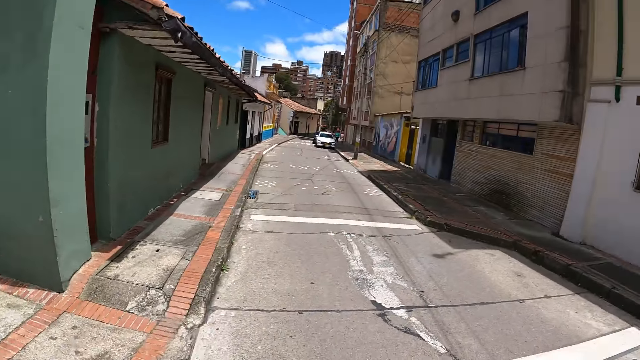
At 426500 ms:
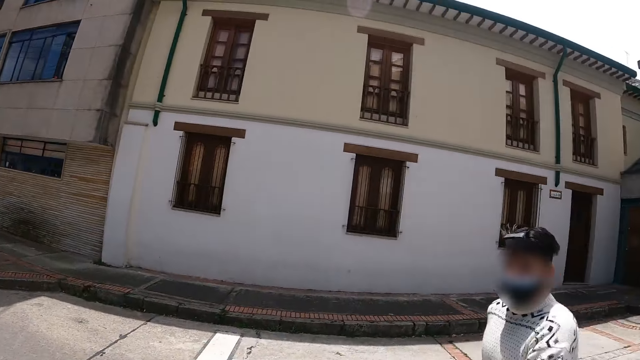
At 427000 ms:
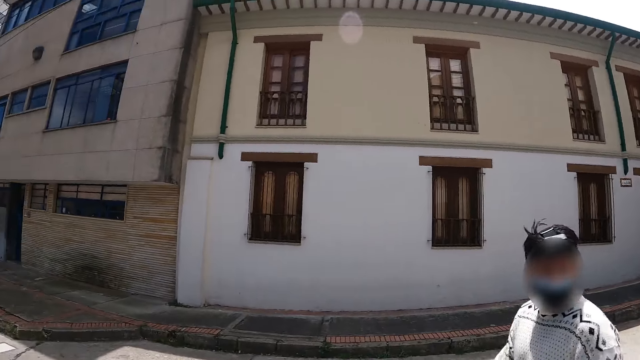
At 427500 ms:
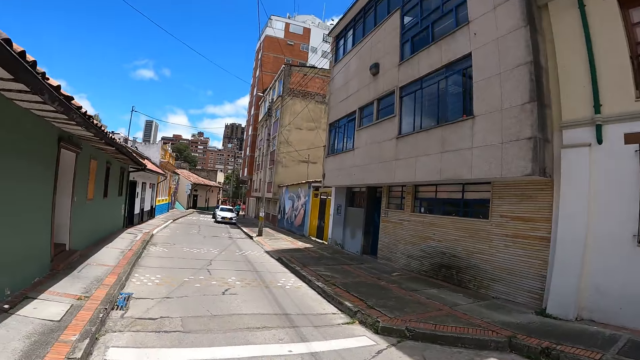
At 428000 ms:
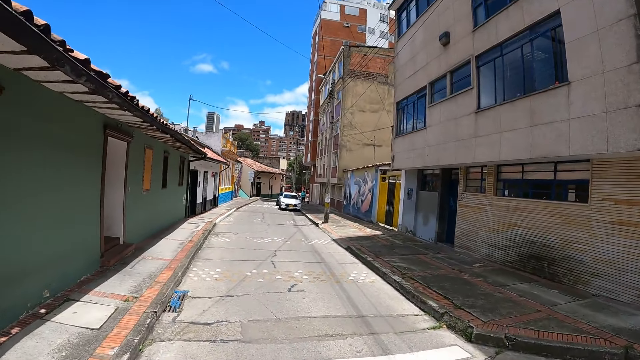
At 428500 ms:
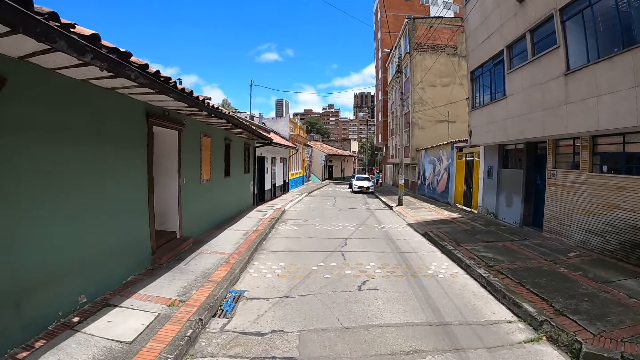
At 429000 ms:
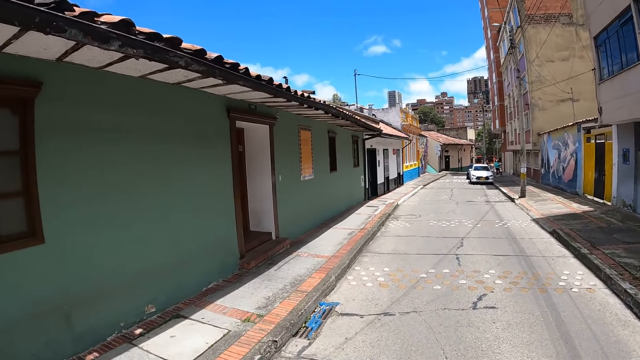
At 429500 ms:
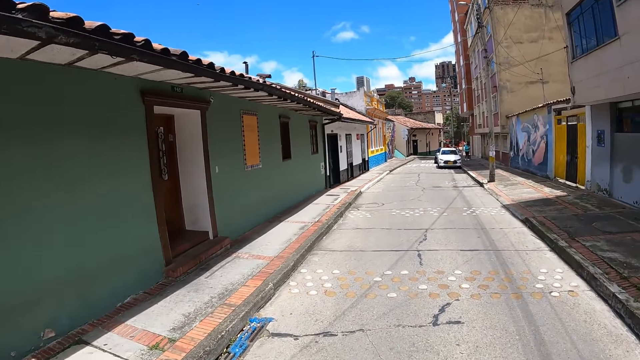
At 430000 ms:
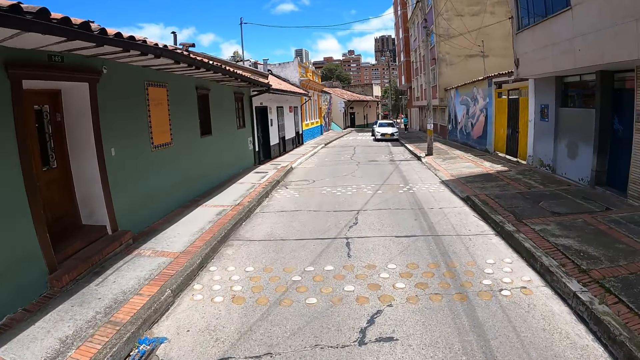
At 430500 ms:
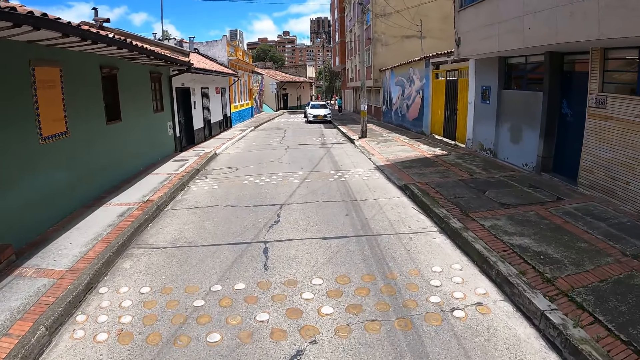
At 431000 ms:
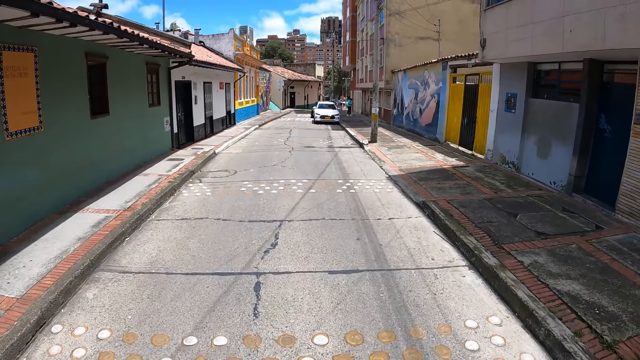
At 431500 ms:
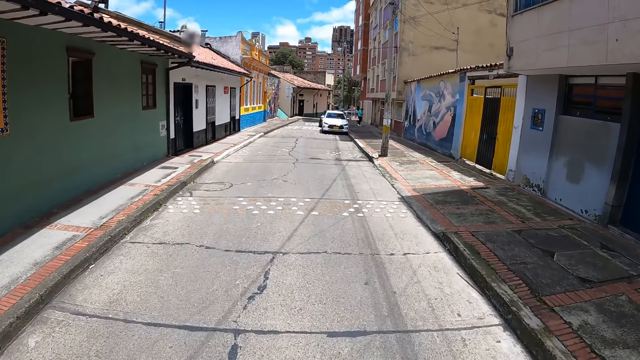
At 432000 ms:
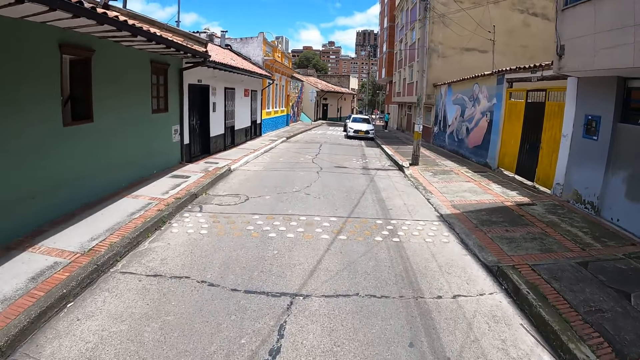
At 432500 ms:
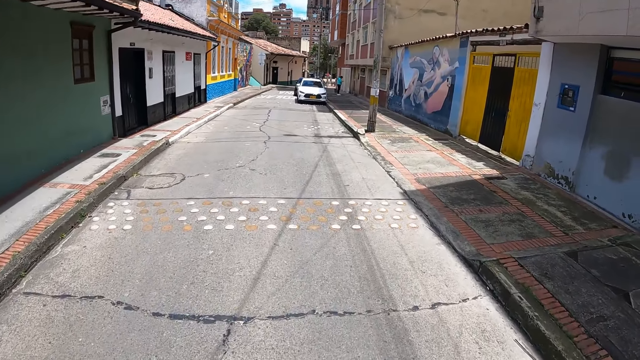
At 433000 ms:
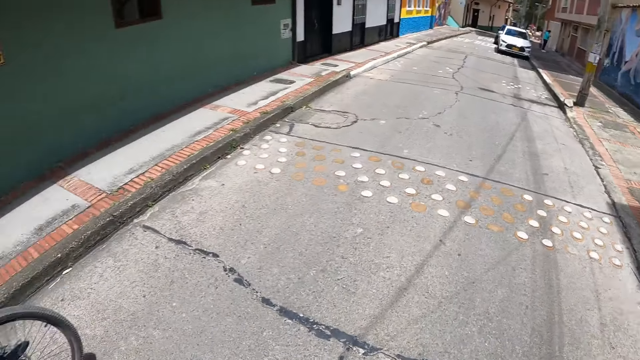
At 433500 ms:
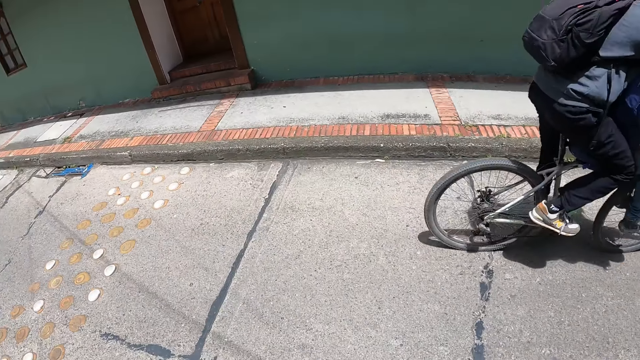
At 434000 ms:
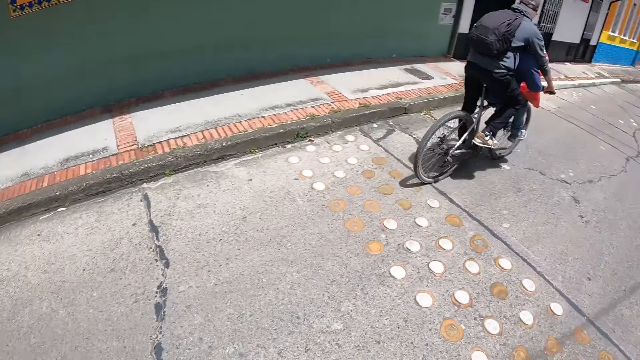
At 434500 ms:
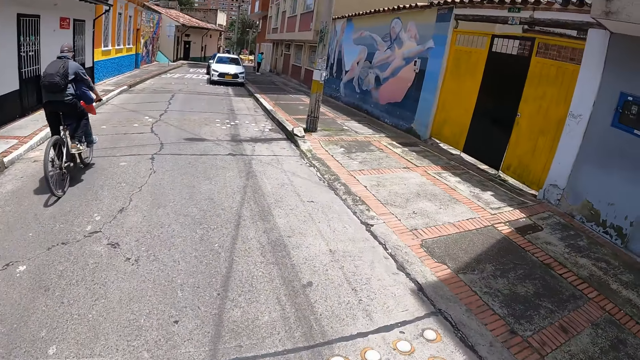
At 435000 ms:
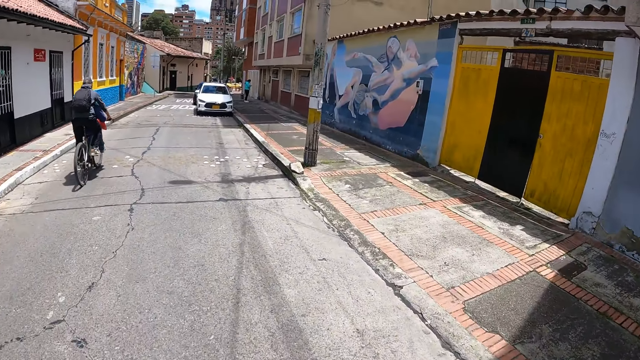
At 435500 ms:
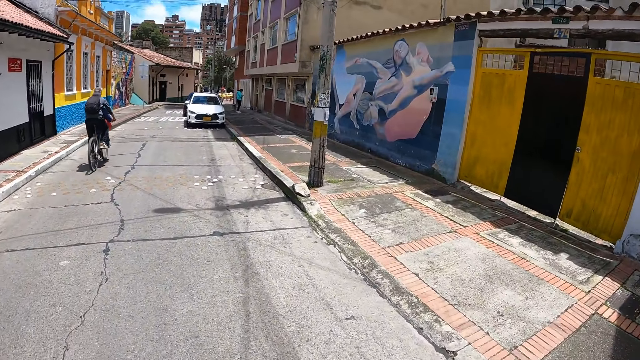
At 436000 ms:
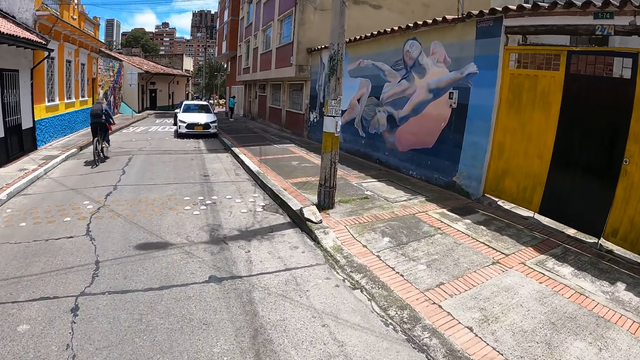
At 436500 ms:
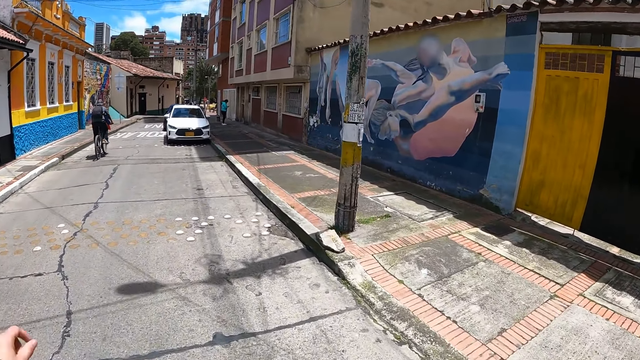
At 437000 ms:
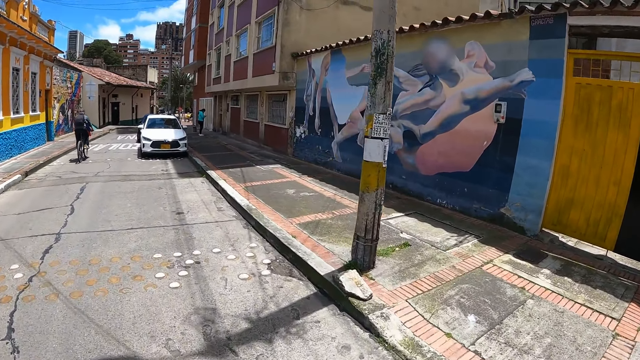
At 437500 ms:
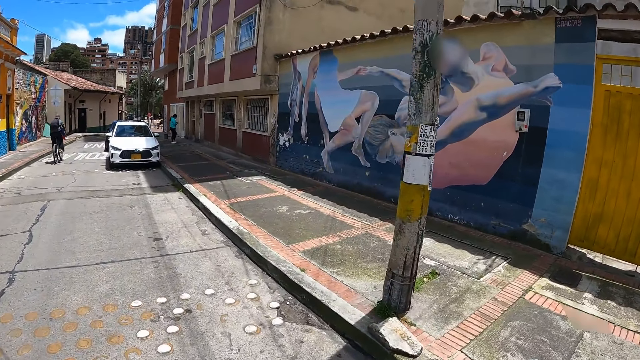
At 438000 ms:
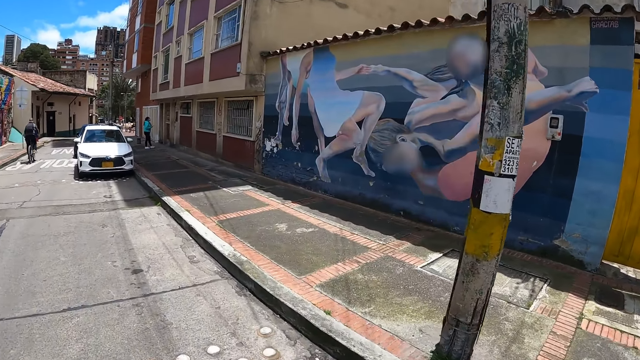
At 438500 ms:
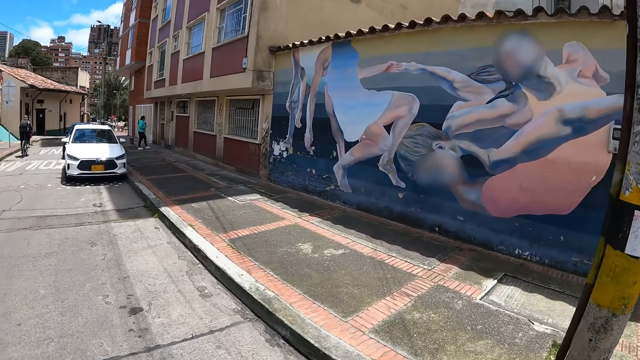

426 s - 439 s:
The camera wearer walks on the road. They look around.

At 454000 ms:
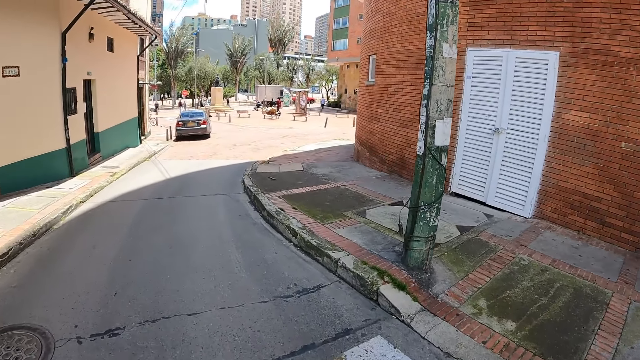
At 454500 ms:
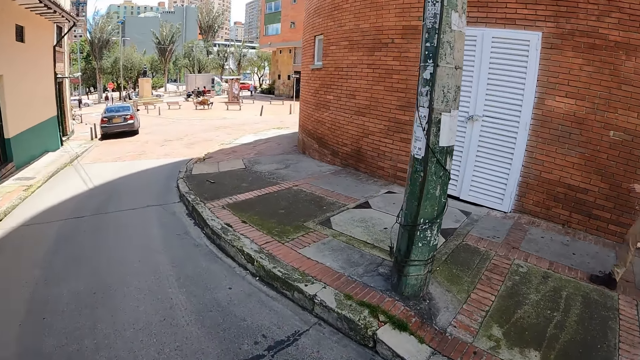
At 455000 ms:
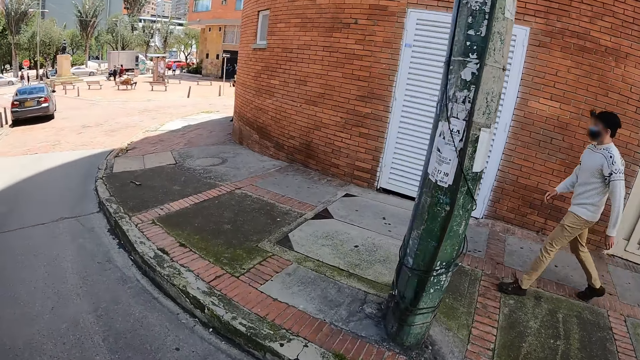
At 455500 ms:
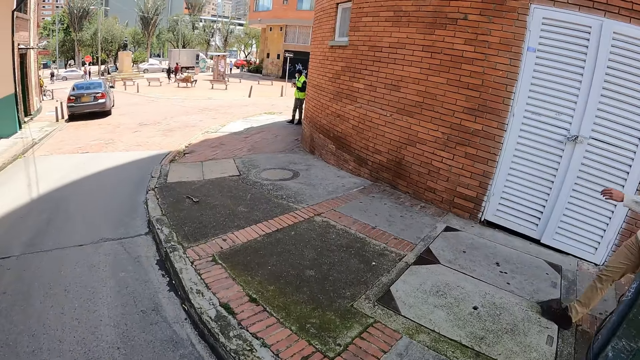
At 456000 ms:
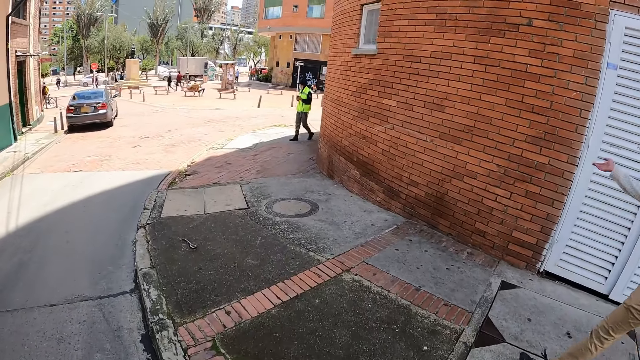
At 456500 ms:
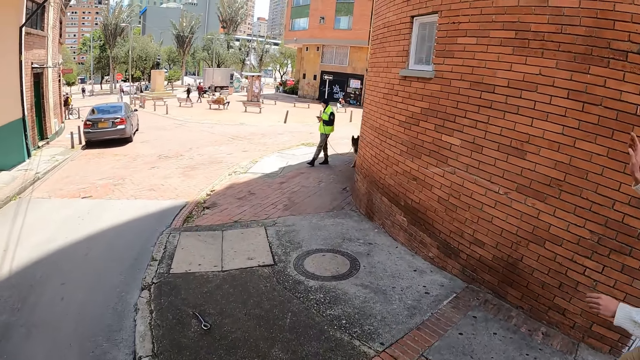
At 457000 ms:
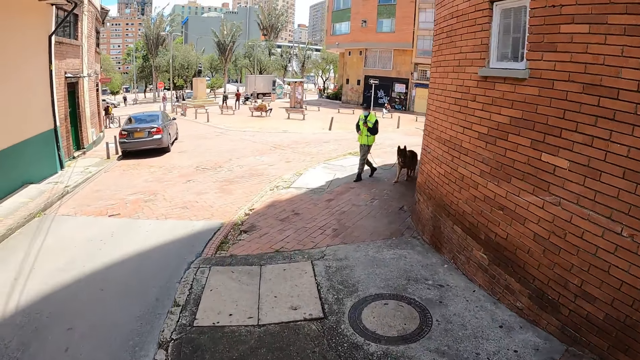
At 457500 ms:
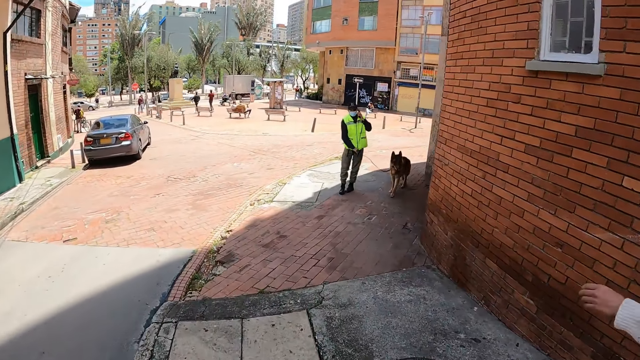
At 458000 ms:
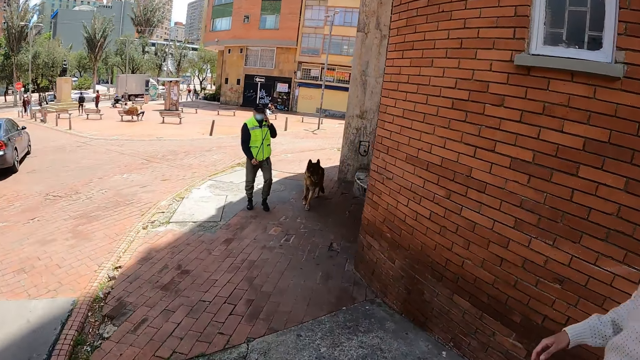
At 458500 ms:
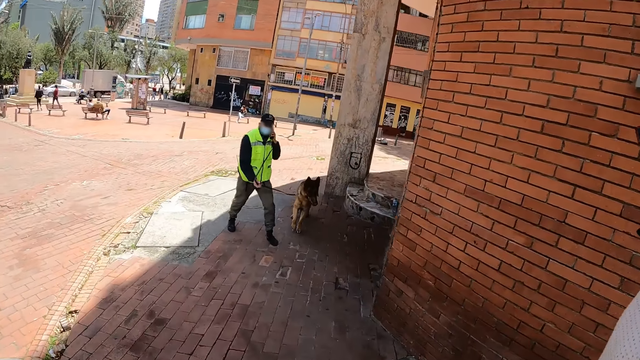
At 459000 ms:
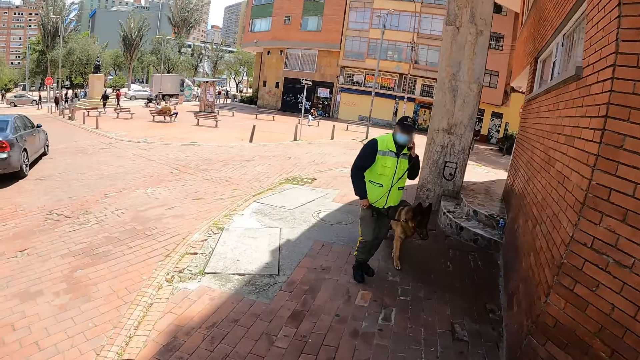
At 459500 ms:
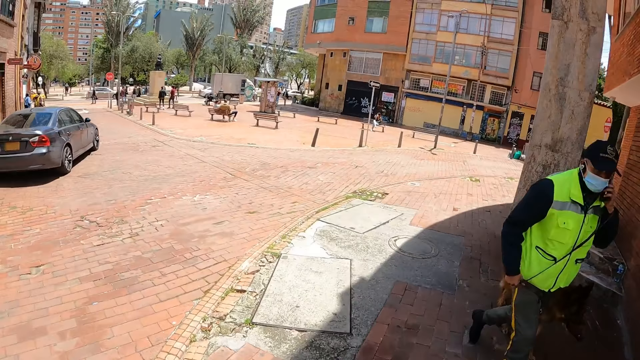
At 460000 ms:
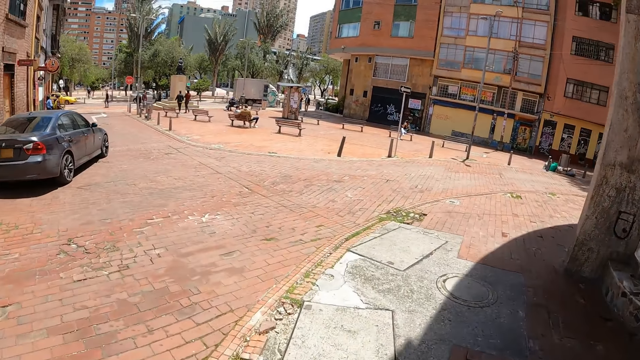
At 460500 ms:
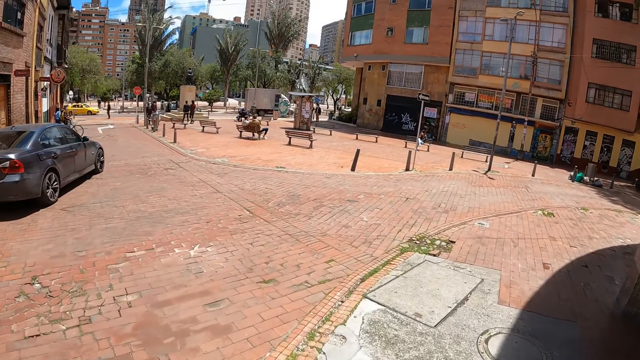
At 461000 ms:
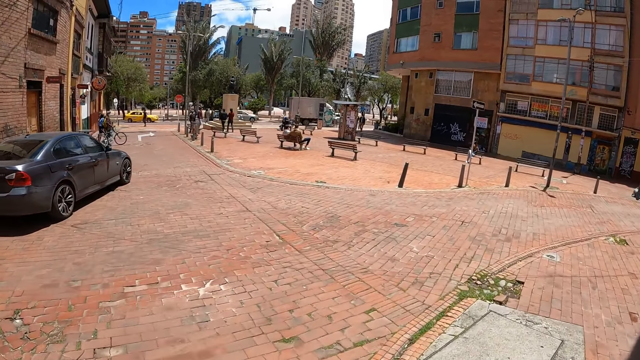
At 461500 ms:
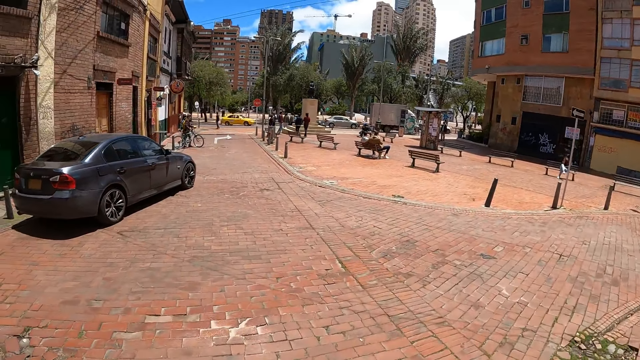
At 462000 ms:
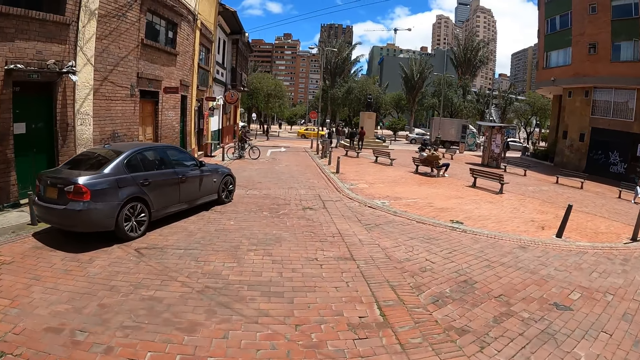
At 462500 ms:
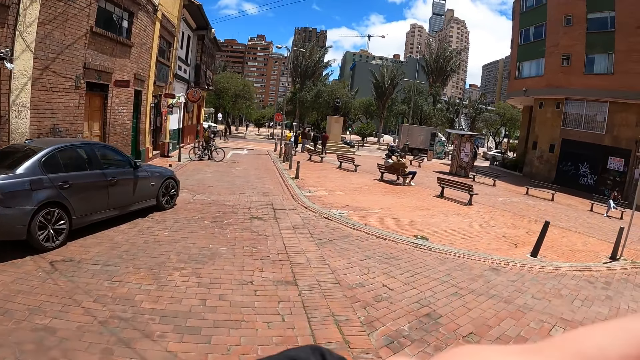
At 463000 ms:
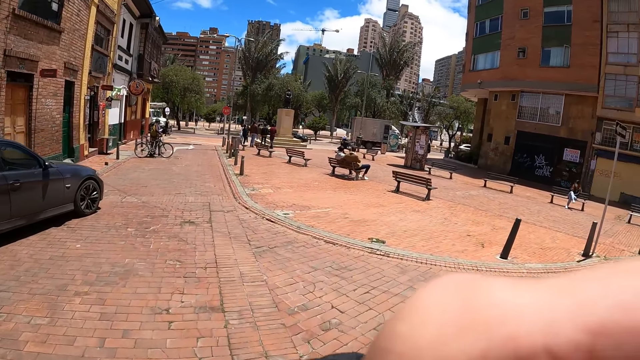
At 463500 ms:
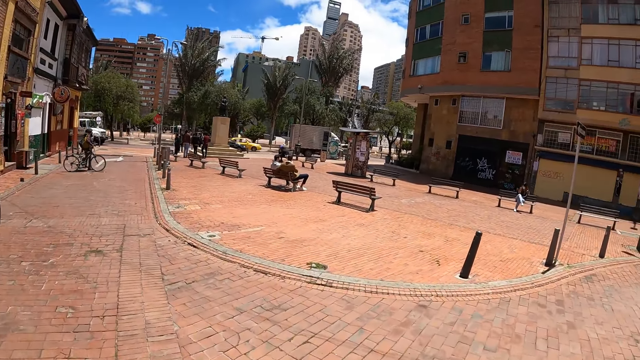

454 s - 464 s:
A man walks around.
